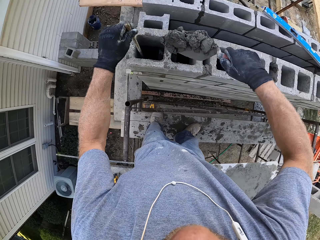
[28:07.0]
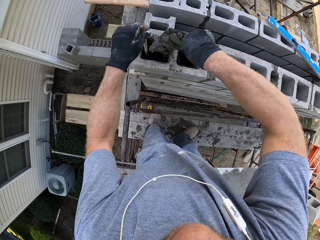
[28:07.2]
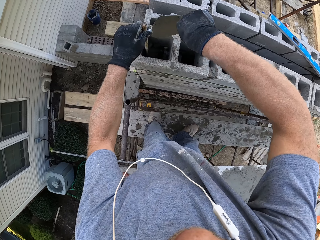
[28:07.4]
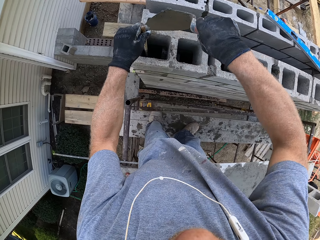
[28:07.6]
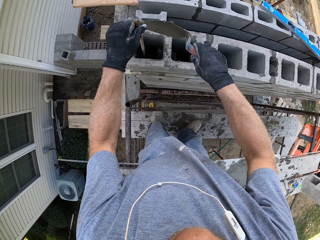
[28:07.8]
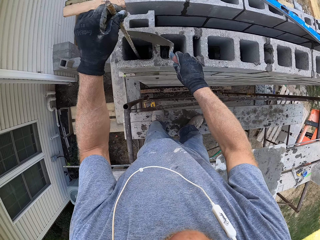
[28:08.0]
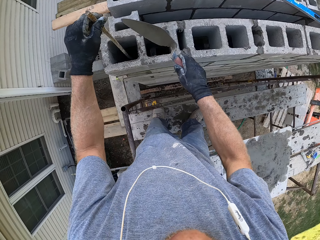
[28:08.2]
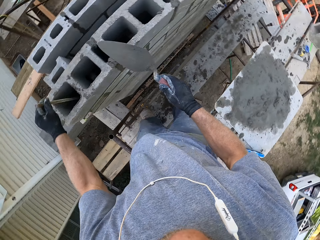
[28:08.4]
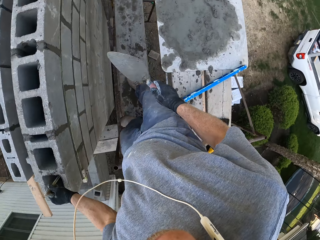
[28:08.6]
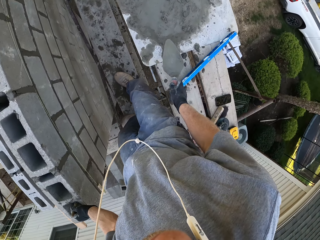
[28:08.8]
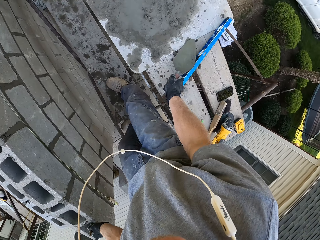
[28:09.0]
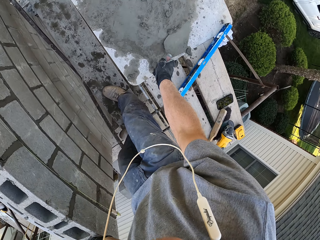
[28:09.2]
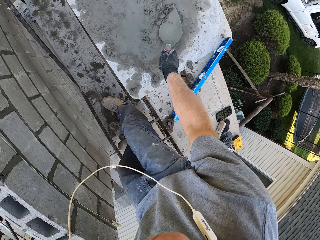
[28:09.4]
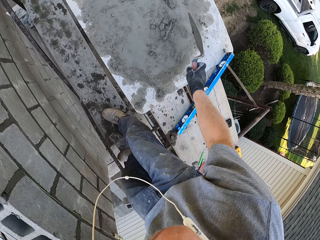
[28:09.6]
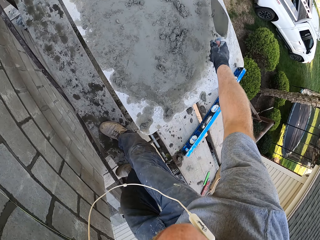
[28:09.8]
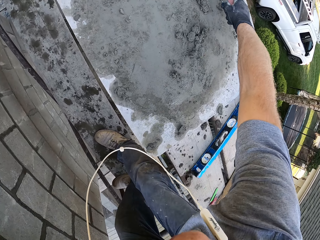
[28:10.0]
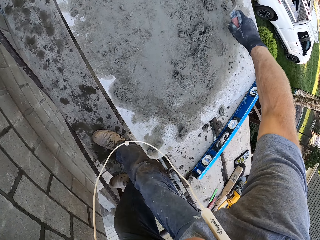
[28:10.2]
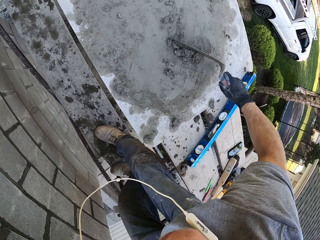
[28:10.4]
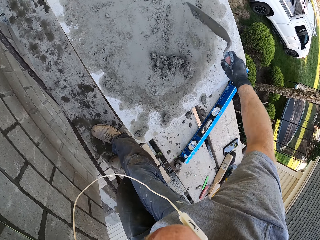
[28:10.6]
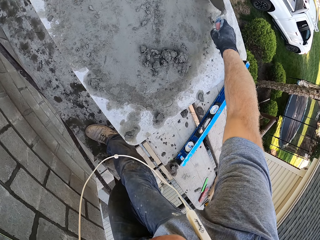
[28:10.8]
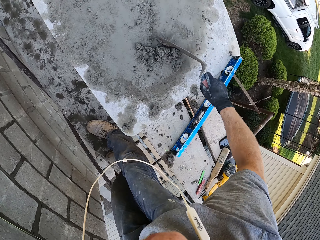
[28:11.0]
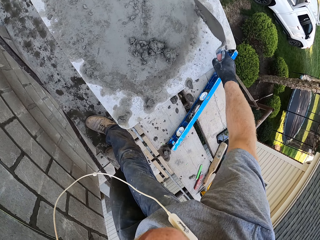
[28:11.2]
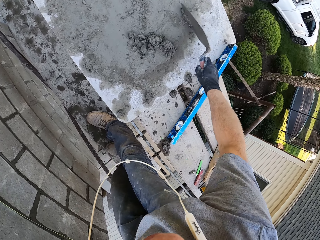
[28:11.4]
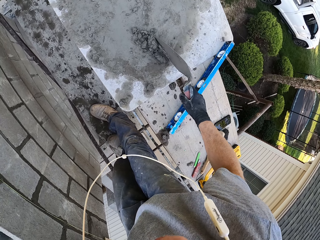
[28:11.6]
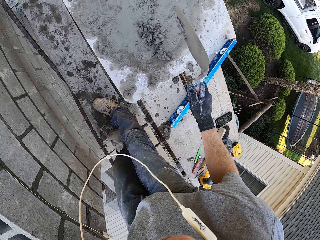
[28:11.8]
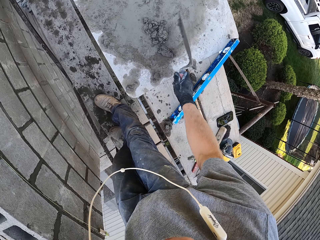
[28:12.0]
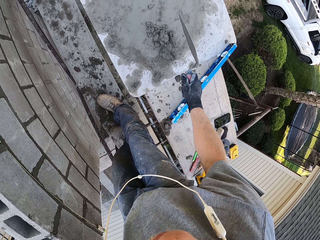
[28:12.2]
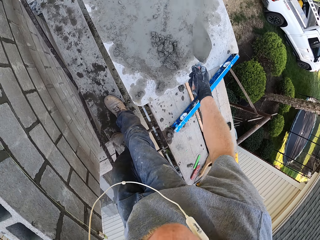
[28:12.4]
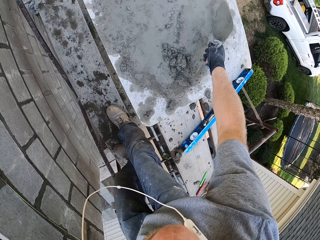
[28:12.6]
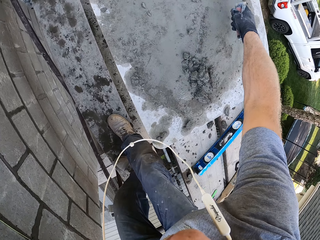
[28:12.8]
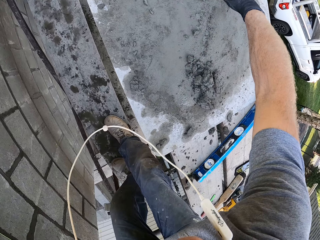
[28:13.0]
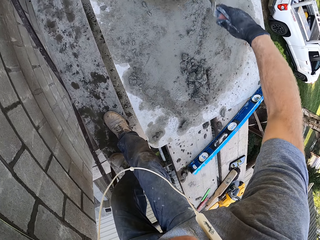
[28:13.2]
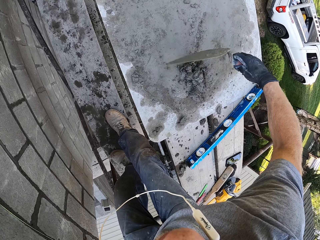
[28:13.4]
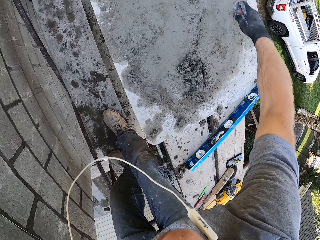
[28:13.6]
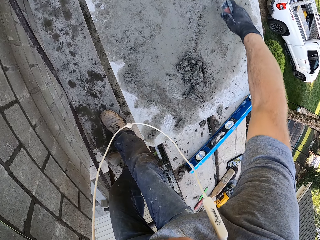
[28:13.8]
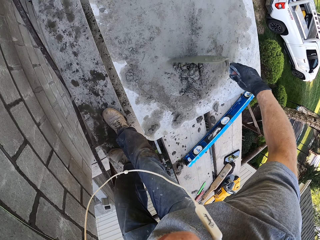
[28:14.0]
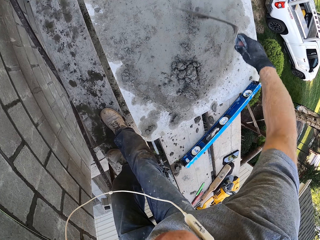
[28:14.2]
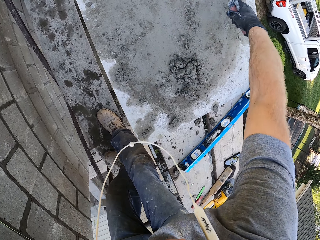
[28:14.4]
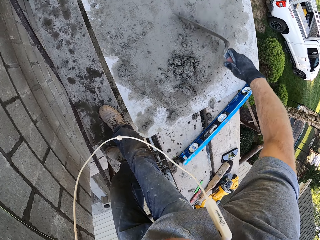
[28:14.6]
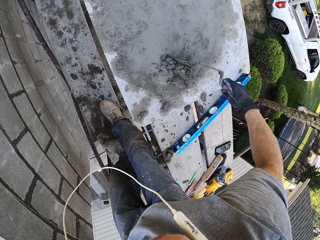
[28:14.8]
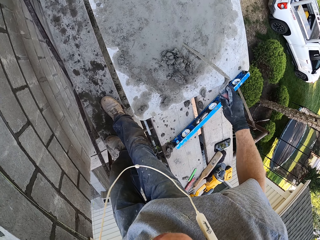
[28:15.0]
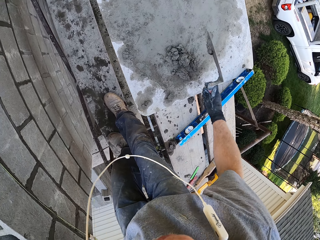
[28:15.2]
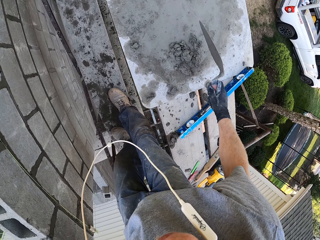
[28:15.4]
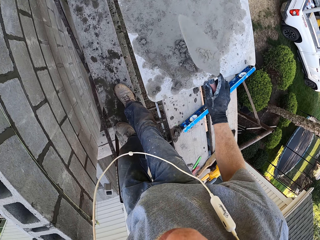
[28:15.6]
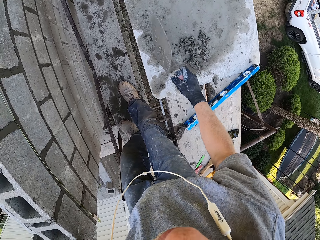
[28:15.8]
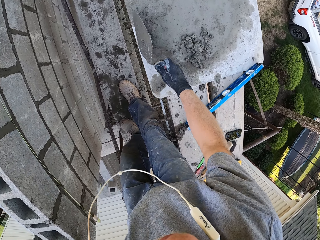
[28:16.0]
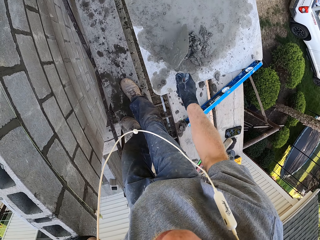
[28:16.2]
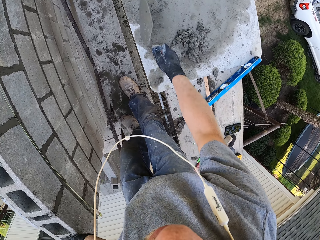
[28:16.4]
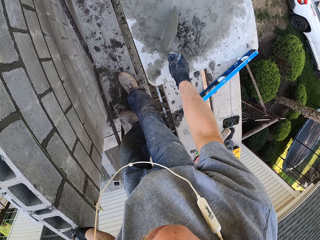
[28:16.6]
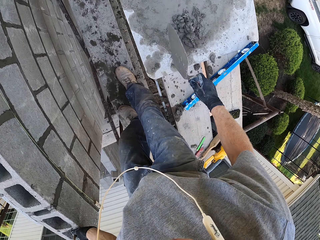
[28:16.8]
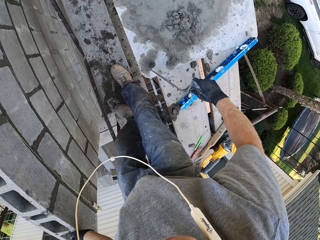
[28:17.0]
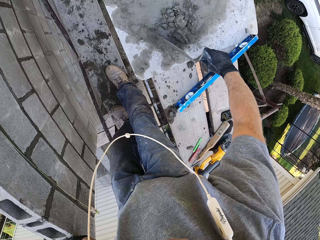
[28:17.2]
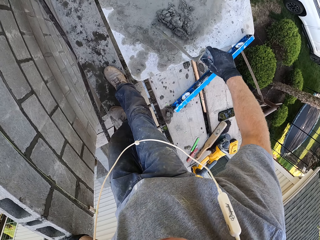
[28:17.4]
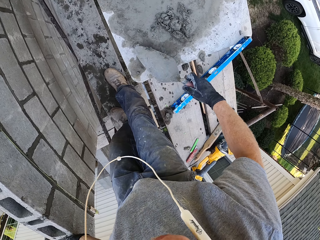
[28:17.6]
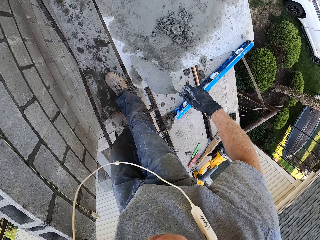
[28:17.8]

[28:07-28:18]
The camera wearer puts cement in the stone brick. They scoop the cement. They collect the cement.

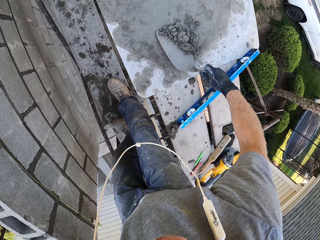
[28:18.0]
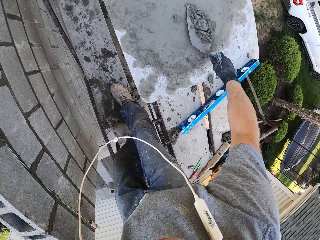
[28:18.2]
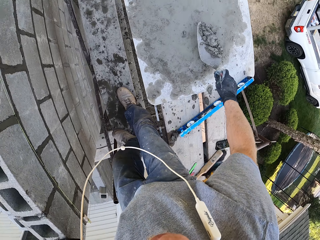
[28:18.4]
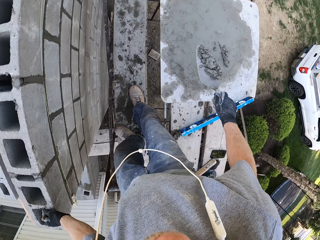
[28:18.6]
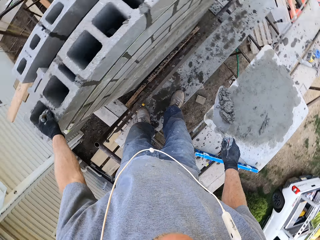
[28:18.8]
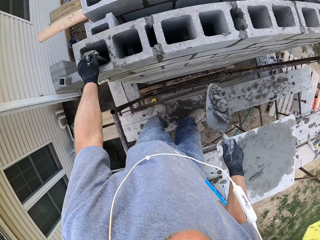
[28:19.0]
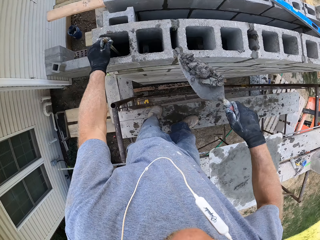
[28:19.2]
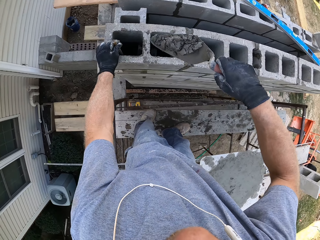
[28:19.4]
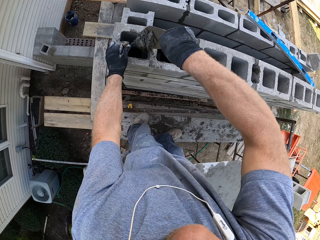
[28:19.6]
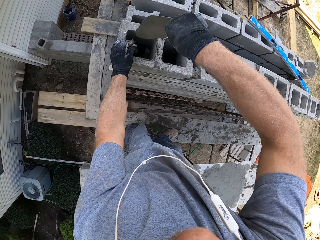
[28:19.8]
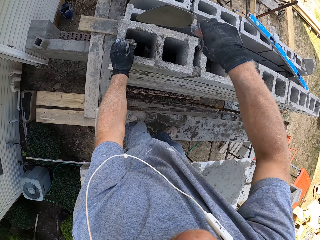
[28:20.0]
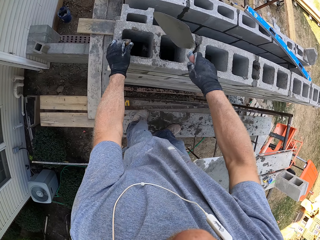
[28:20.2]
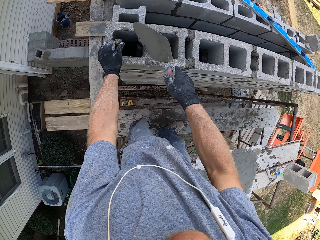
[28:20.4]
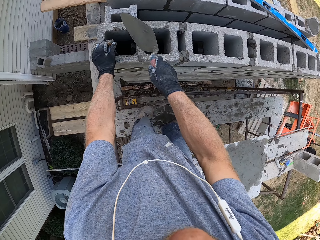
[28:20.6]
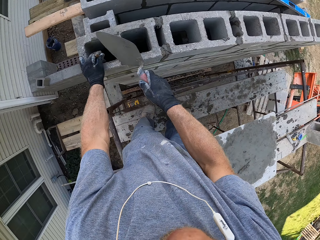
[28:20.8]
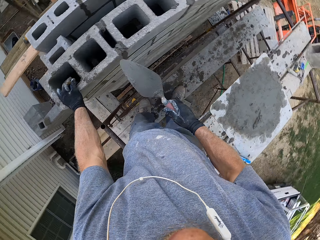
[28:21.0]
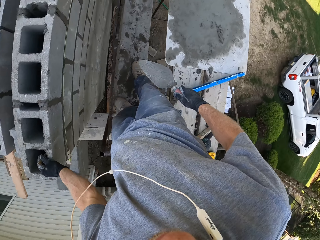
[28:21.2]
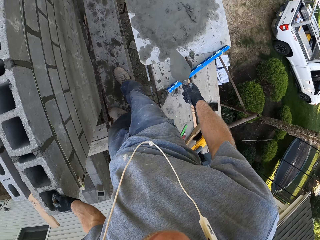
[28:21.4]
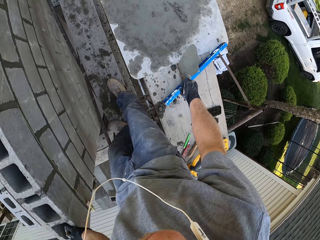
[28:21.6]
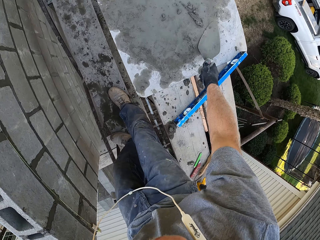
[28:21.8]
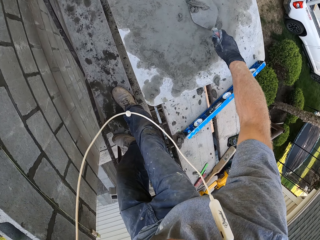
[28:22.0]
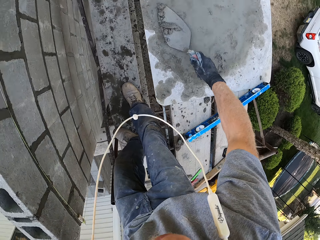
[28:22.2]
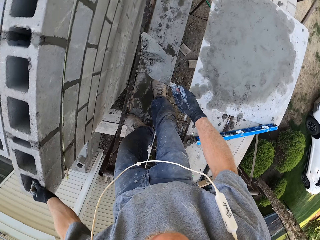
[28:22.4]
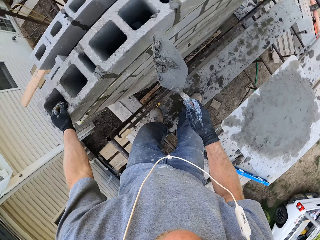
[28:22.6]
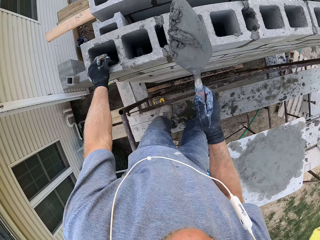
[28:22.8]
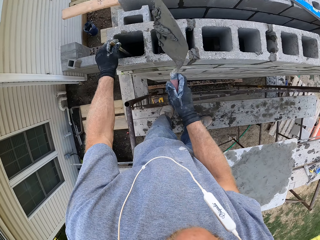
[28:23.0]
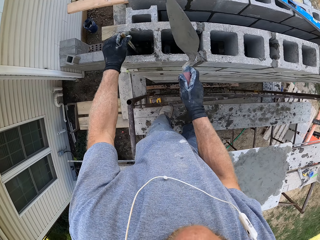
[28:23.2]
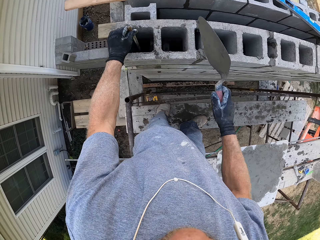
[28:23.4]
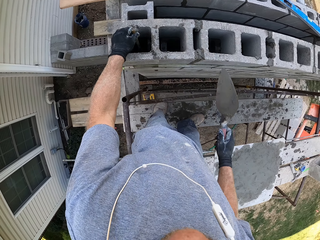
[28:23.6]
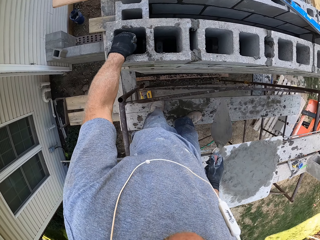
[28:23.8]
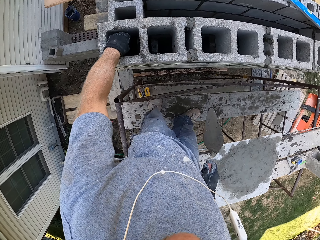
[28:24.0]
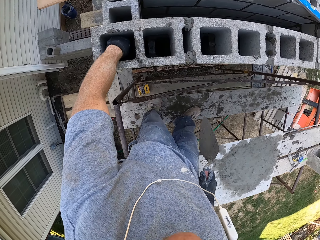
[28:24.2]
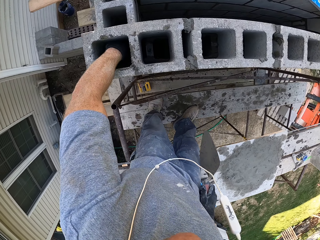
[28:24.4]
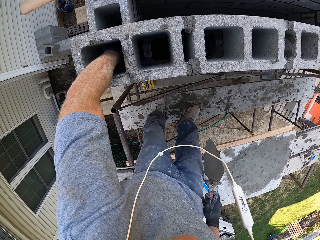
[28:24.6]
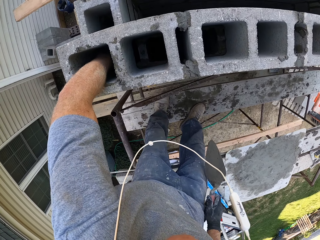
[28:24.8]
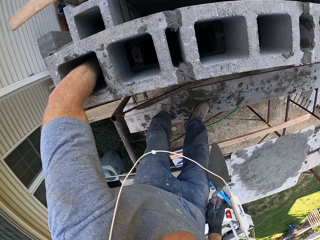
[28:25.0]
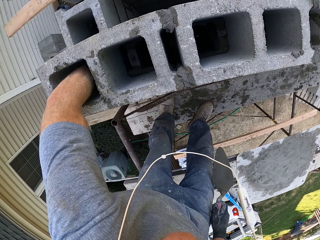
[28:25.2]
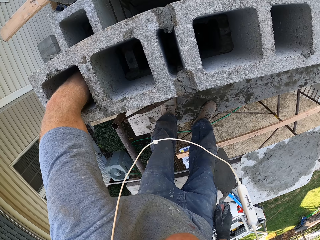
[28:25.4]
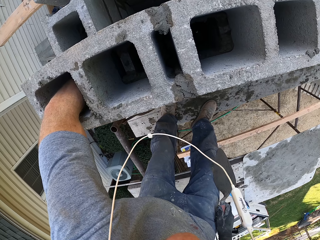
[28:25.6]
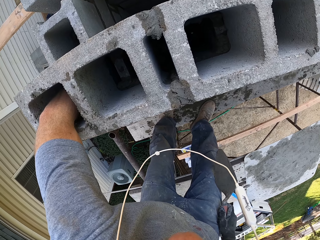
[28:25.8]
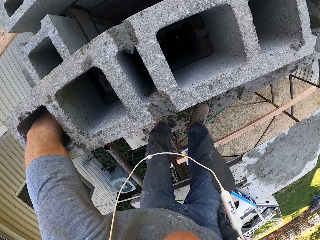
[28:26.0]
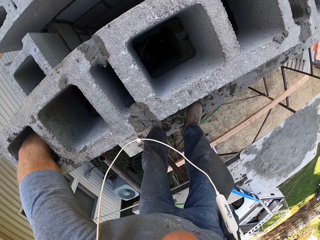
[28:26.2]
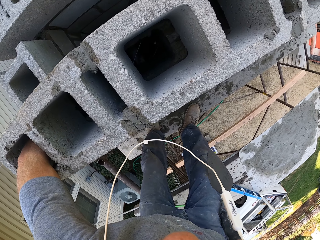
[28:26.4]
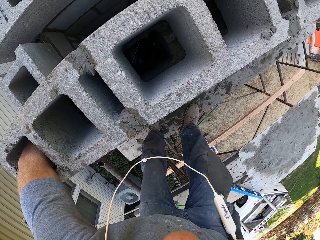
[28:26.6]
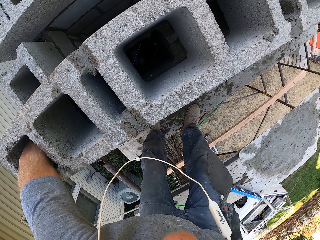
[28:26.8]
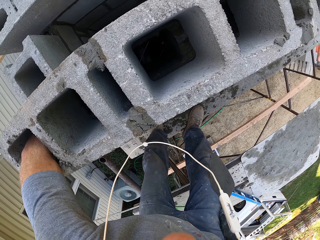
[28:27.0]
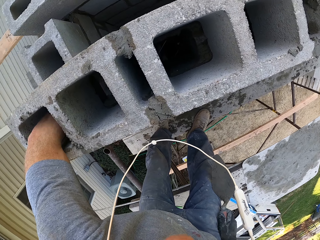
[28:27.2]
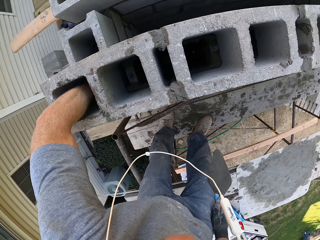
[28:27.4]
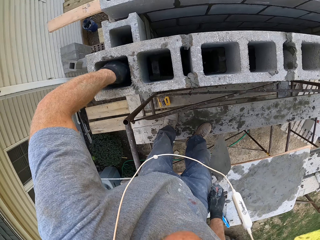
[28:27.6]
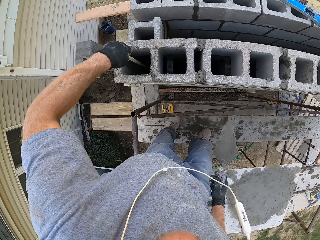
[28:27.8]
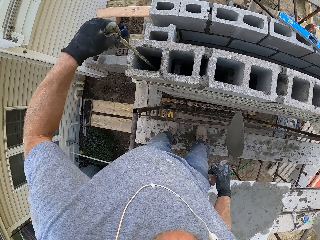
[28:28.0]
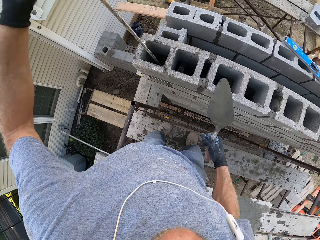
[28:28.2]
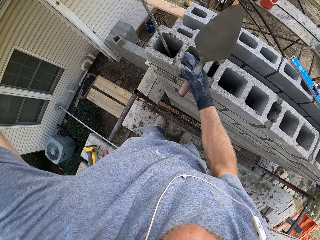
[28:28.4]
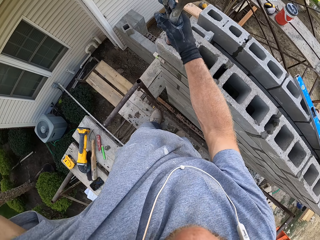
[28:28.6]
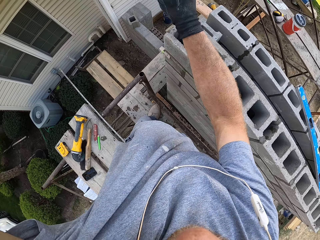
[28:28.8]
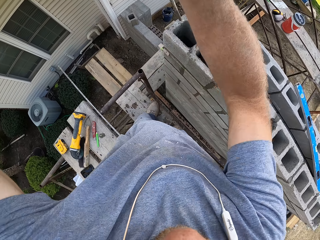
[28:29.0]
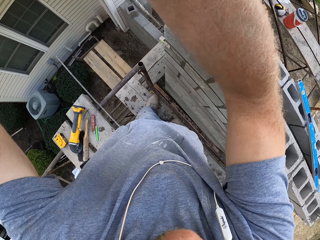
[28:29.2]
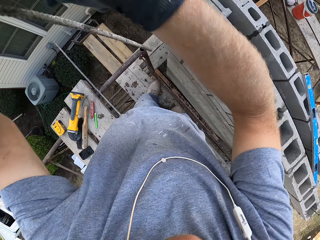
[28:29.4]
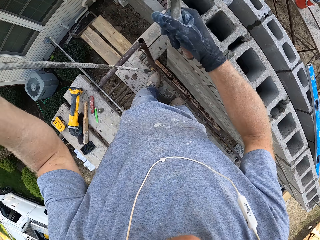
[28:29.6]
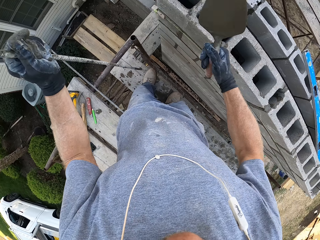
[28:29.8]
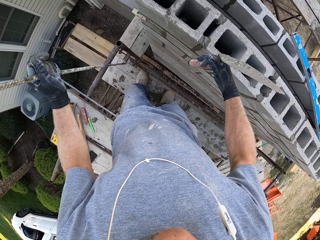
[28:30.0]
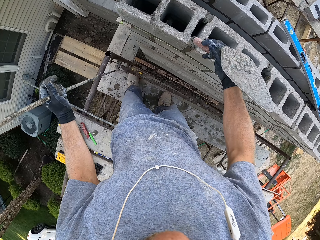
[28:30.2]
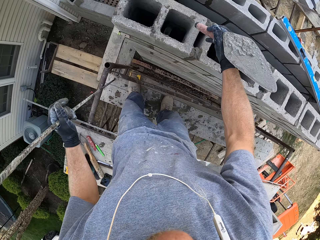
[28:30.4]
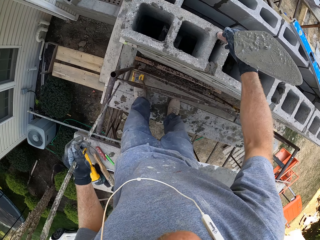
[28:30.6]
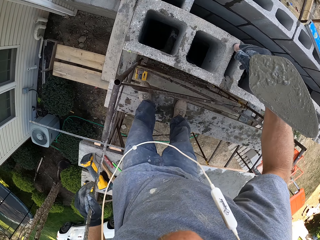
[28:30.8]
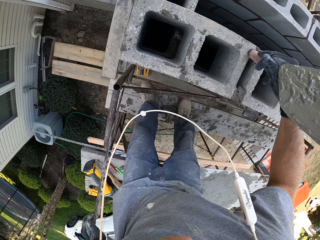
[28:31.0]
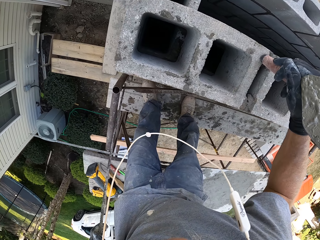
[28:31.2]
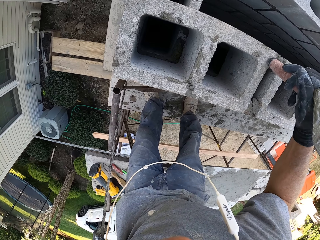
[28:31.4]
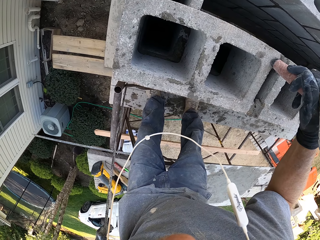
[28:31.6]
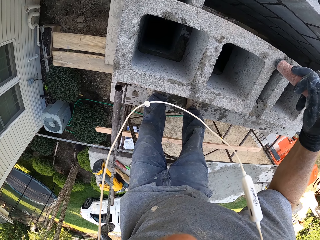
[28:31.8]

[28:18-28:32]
The camera wearer scoops the cement or mortar. They put cement in the stone brick. They scoop the cement. They put cement in the stone brick. They dip a rod in the mortar. They touch in the stone brick. They remove the rod in the brick. They pick something.
